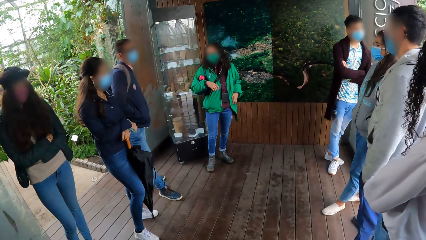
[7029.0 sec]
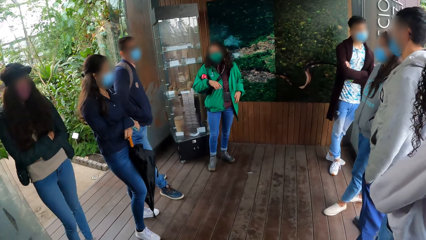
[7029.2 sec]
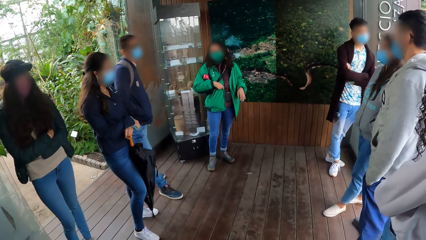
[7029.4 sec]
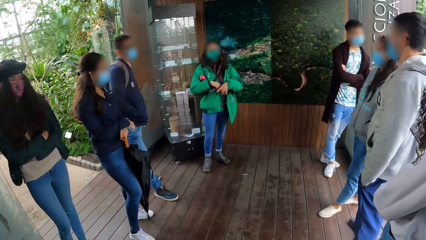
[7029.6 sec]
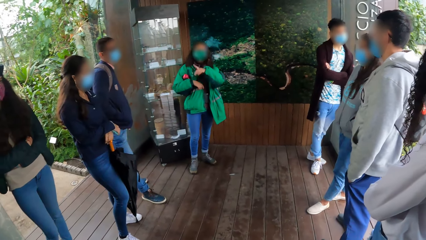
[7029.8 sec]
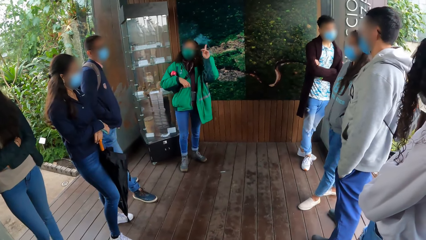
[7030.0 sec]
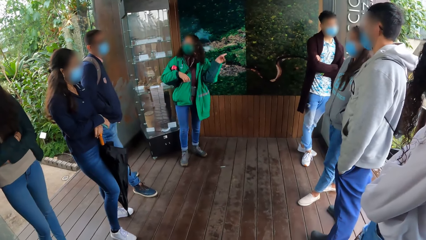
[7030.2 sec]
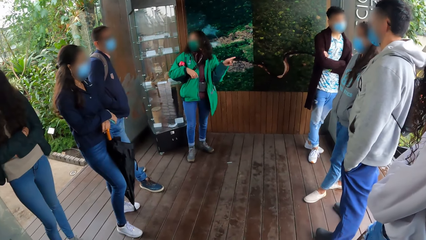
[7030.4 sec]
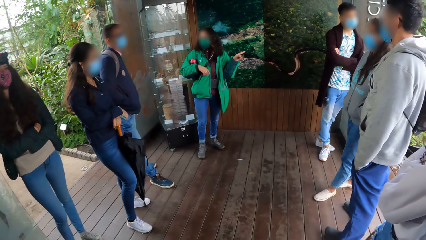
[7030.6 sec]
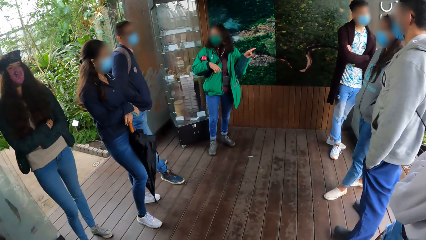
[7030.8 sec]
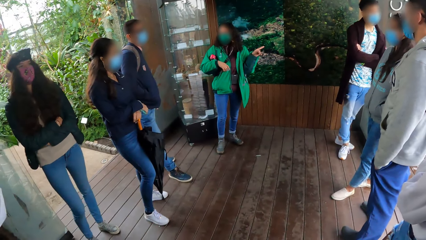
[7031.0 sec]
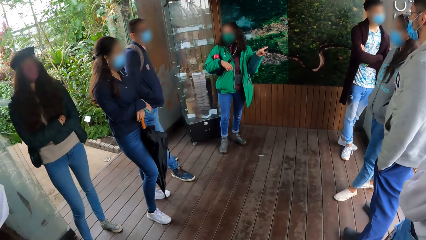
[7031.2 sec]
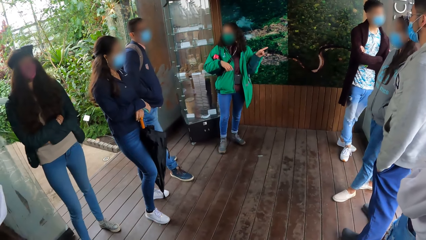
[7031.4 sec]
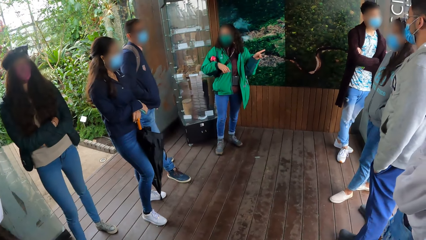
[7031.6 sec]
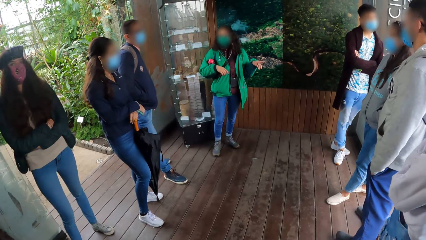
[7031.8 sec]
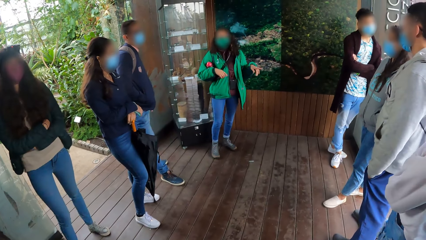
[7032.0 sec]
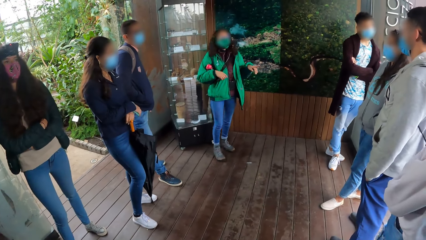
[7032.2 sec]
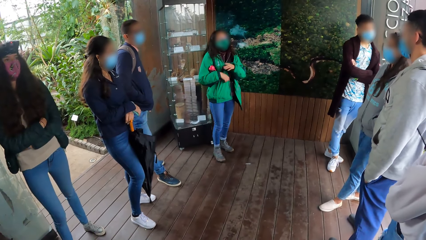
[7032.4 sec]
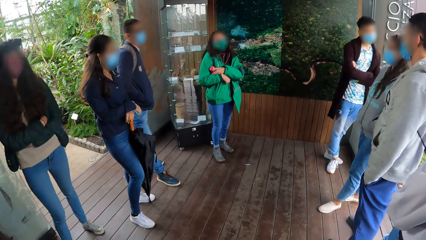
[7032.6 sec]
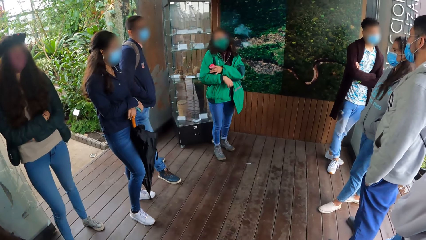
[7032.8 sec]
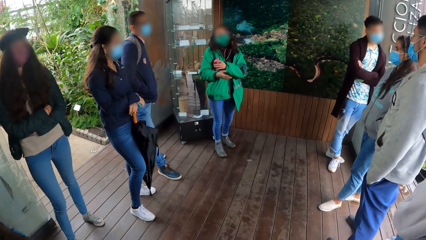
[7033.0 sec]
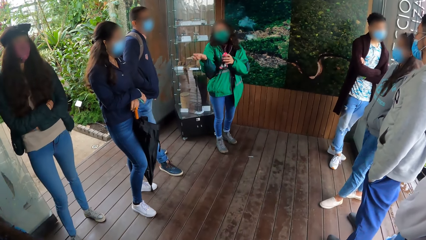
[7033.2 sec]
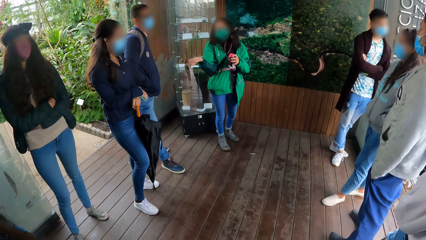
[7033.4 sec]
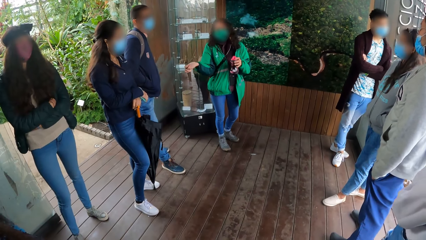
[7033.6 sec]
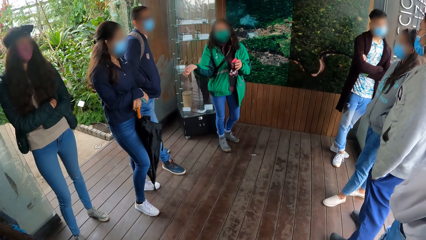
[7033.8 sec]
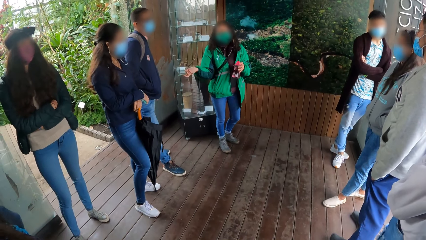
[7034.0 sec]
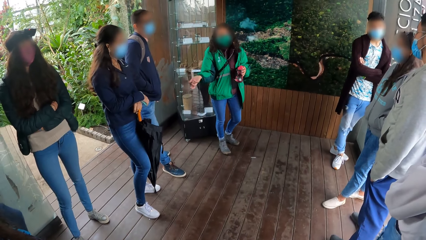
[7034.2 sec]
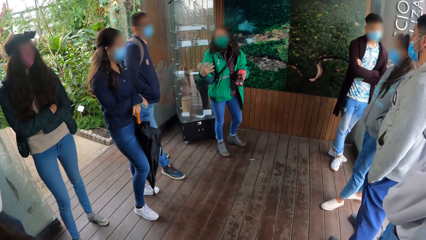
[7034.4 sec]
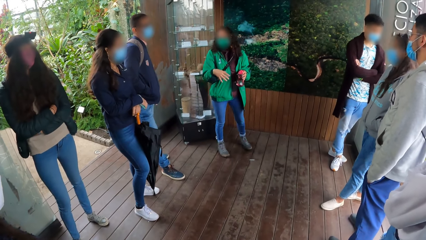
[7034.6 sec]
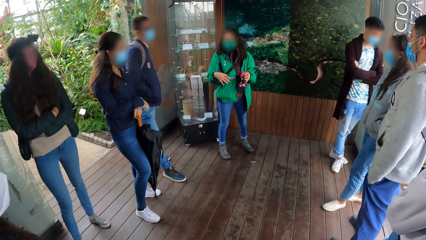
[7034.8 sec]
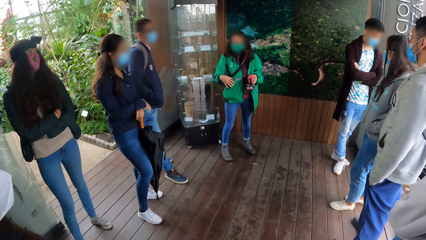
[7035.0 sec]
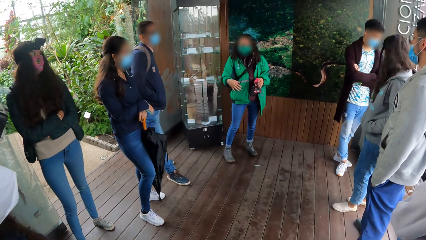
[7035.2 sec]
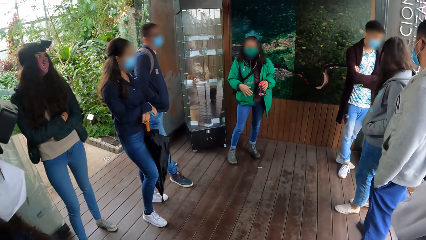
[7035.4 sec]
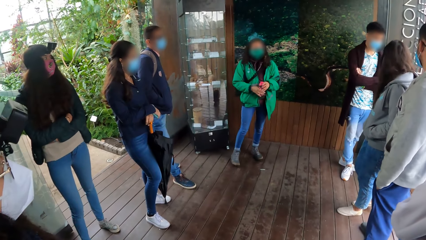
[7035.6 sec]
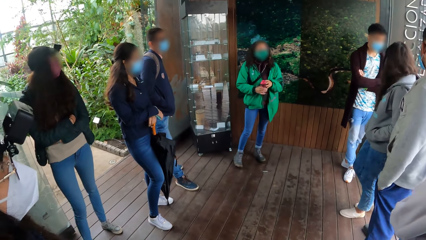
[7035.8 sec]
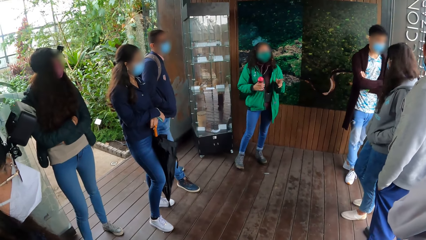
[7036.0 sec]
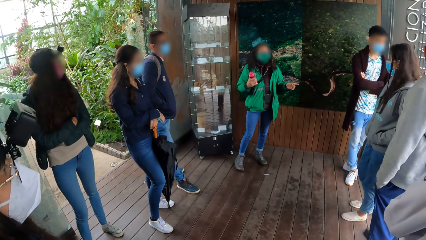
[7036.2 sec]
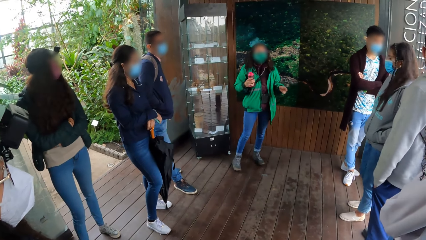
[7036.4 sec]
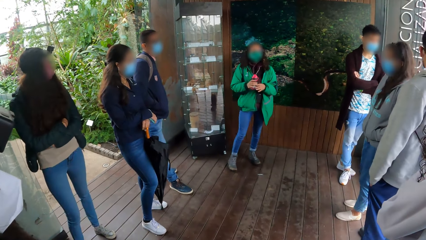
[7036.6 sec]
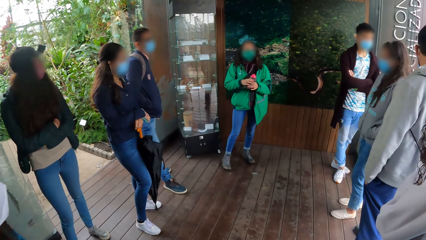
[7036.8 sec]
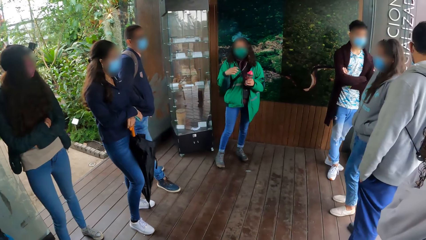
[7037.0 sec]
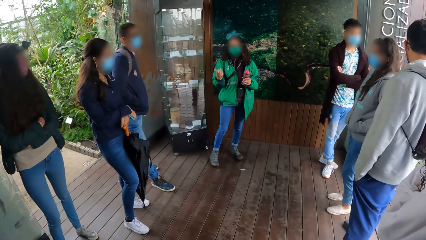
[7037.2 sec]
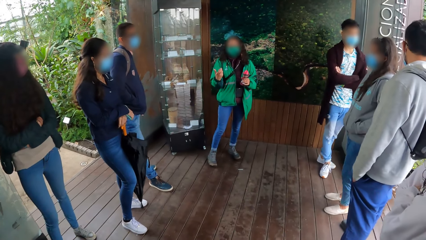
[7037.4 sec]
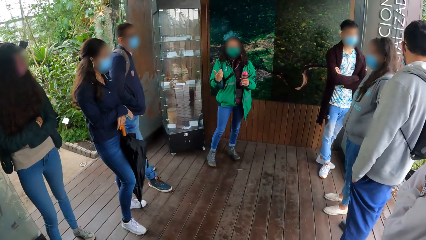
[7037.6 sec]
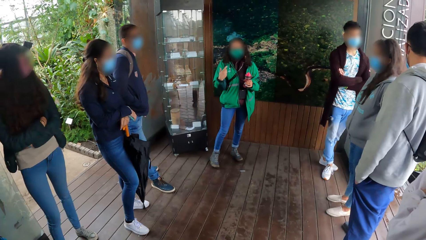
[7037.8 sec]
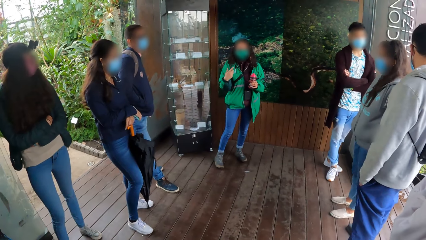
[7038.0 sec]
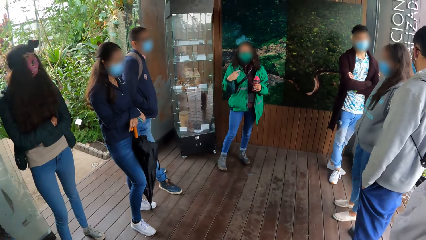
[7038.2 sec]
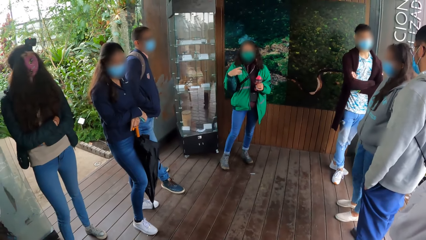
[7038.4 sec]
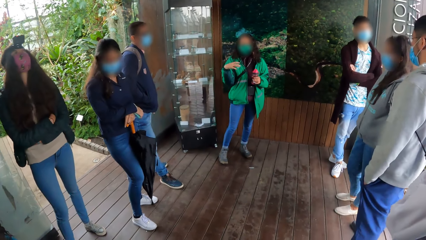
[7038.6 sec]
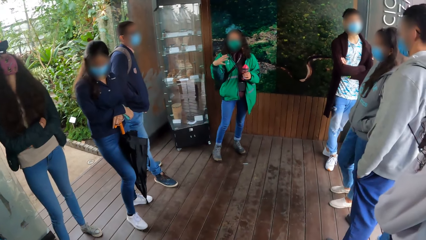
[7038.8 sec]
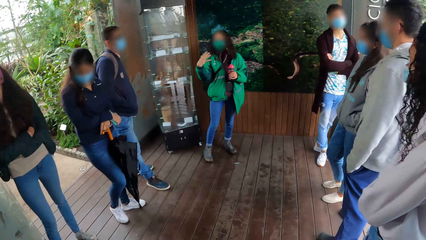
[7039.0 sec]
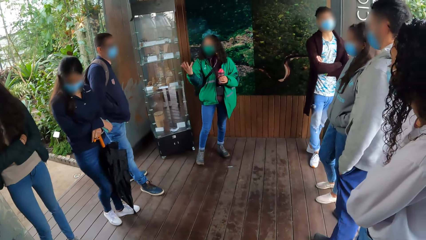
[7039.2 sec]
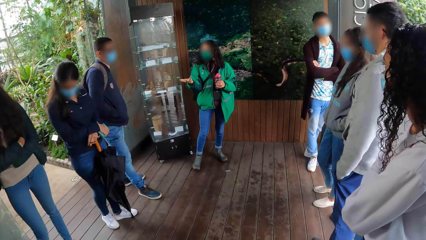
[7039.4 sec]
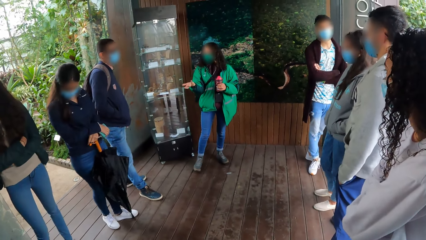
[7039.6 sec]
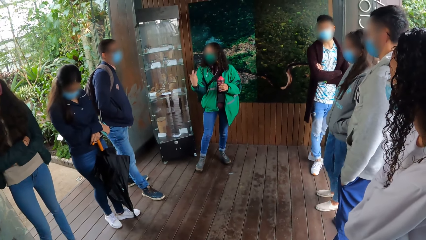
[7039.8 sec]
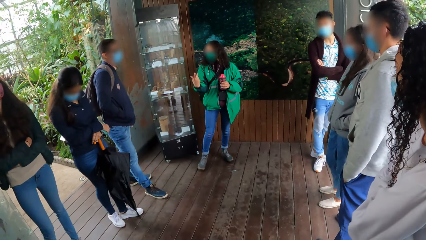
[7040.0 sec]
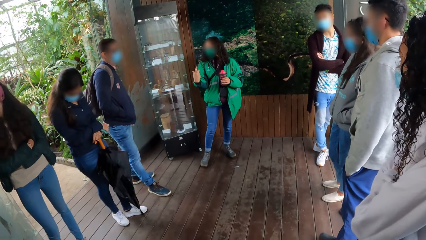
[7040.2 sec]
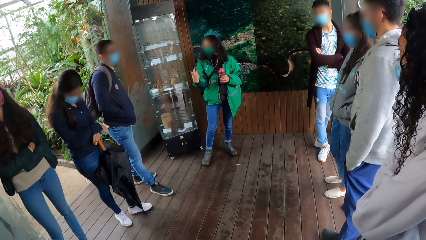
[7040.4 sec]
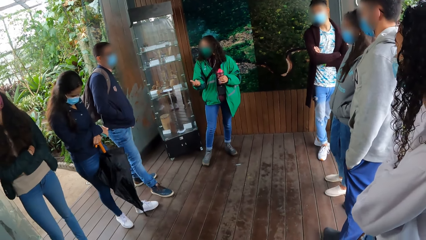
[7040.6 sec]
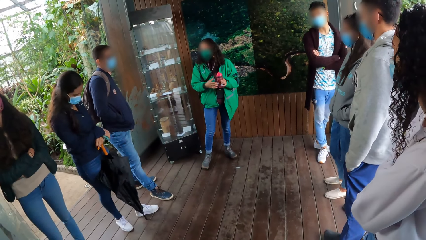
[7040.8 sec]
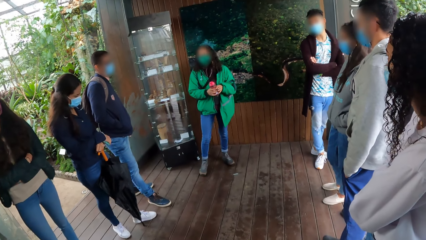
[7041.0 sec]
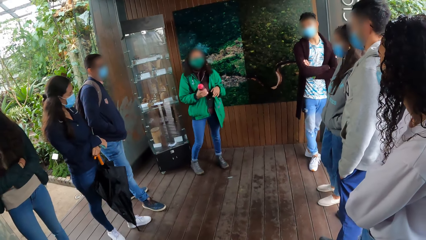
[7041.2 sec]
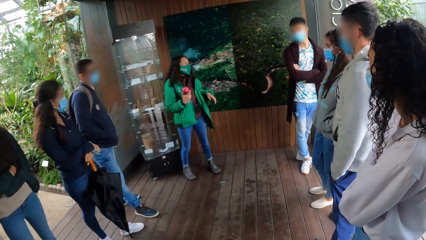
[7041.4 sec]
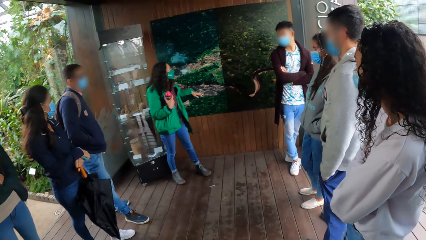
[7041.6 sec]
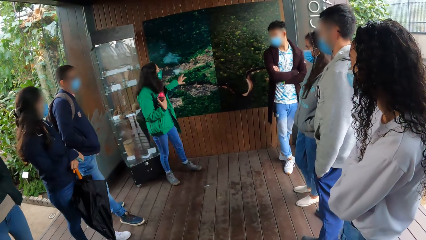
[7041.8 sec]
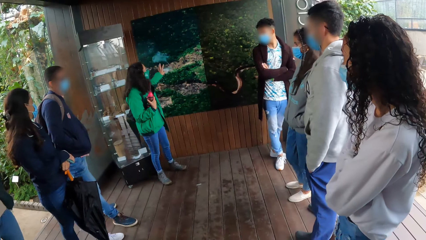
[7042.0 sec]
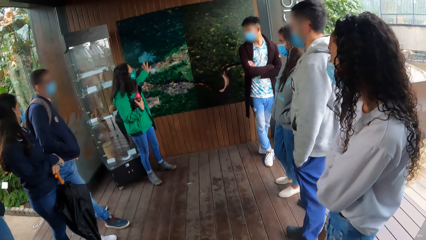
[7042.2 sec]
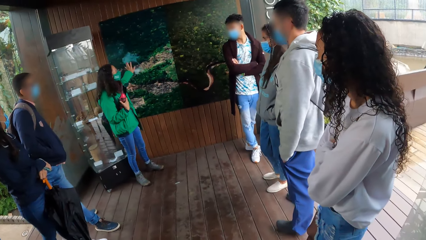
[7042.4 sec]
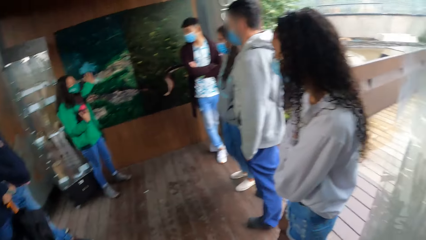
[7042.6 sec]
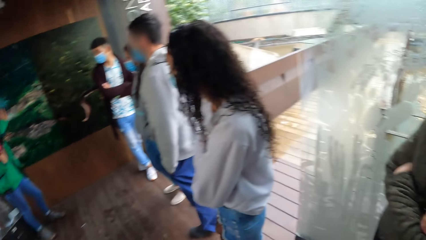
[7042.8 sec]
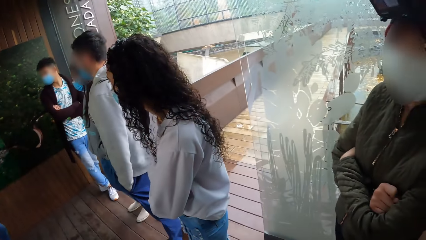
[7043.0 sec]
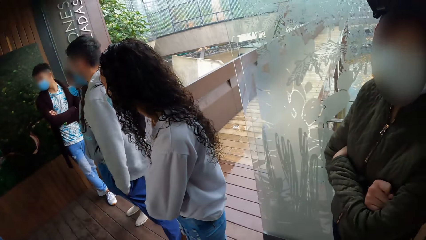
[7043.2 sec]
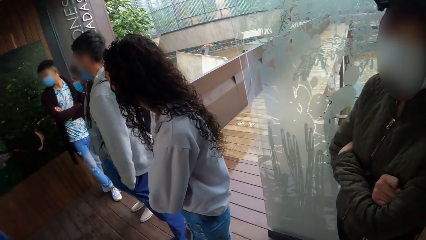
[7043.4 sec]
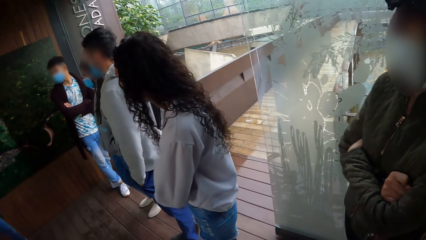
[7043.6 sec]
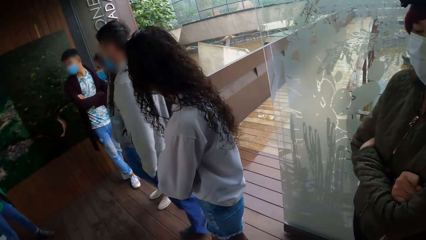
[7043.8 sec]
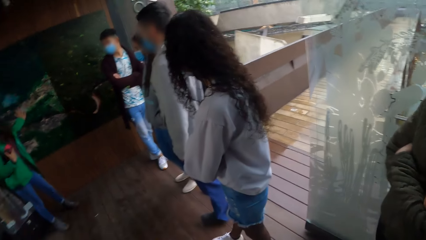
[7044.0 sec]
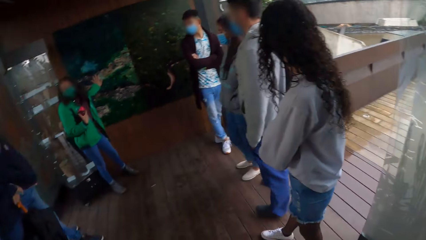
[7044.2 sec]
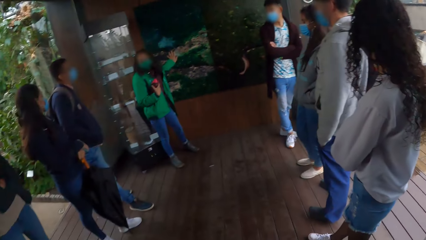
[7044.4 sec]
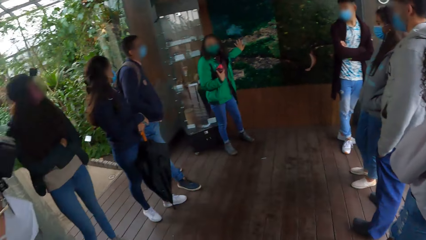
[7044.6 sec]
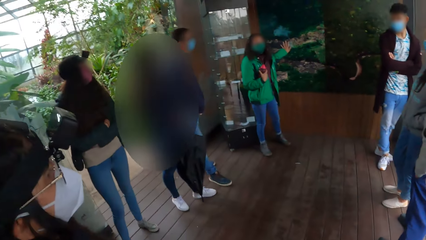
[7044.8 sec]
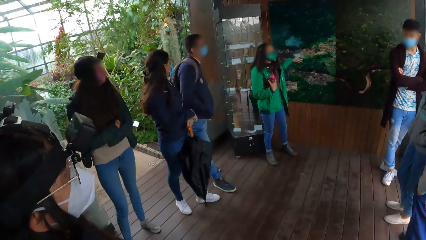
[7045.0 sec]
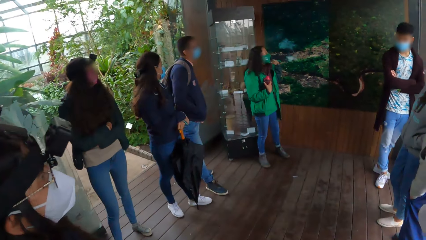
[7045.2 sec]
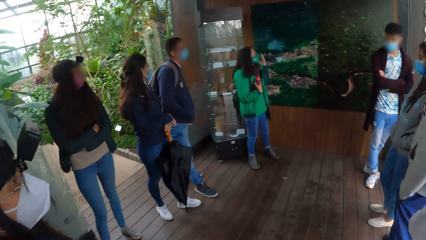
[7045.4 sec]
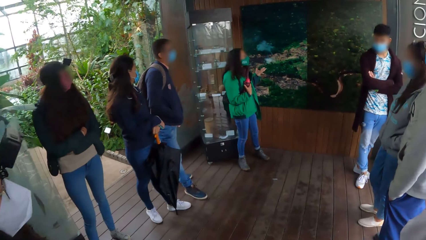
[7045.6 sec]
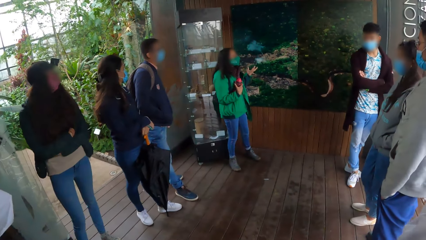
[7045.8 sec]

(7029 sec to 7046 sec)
The woman takes the water bottle from her armpit with her left hand. The woman passes the bottle from her left hand to her right hand. The woman passes the bottle from her right hand to her left hand. The woman canvases with the team. The camera wearer looks at the team. The woman passes the bottle from her left hand to her right hand. The woman touches the poster on the wall with her left hand. The camera wearer looks around. They look at the team.
